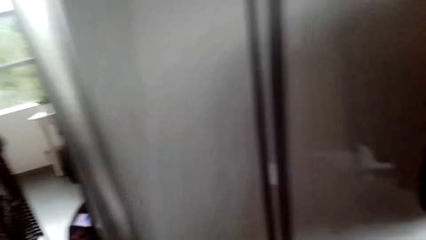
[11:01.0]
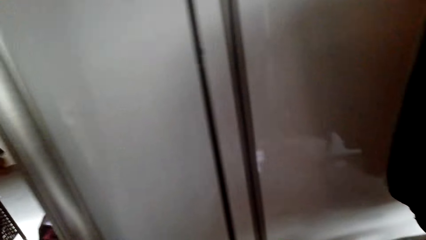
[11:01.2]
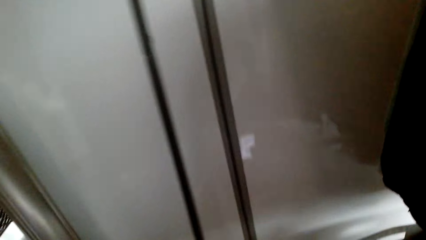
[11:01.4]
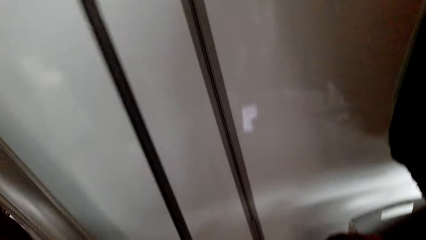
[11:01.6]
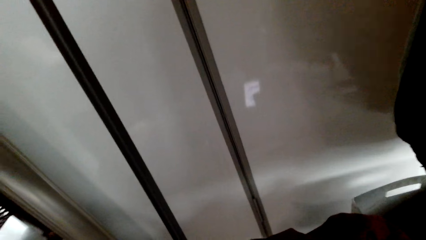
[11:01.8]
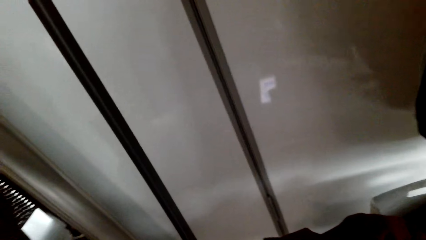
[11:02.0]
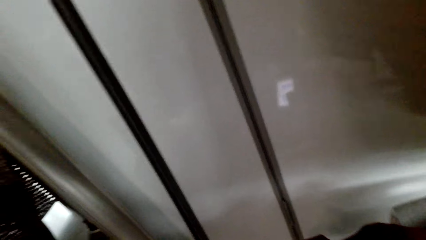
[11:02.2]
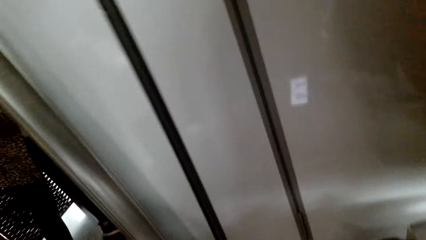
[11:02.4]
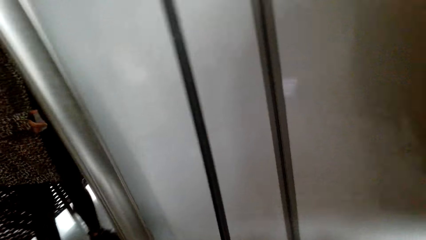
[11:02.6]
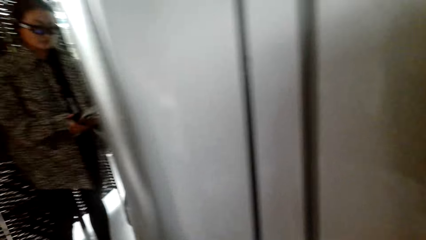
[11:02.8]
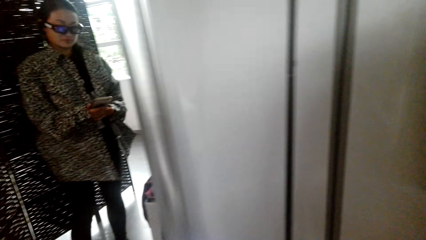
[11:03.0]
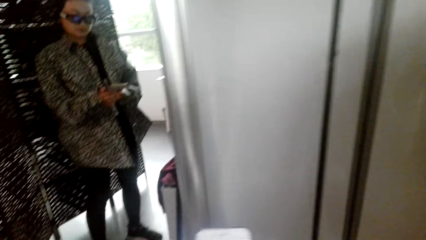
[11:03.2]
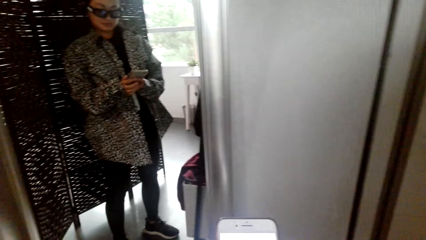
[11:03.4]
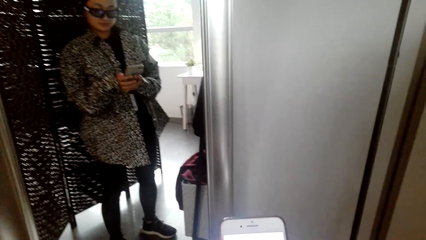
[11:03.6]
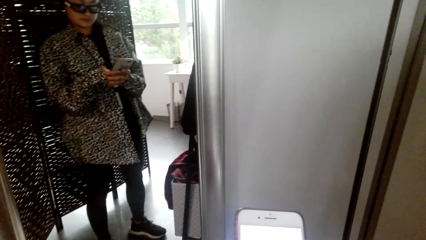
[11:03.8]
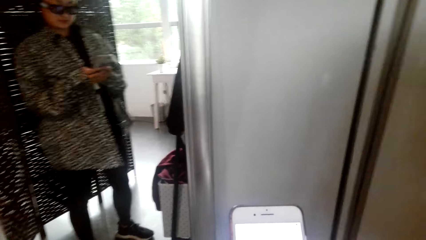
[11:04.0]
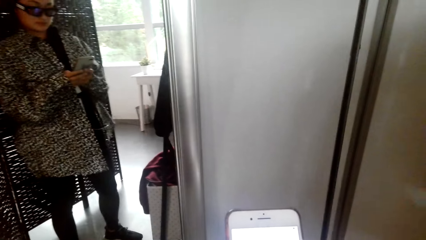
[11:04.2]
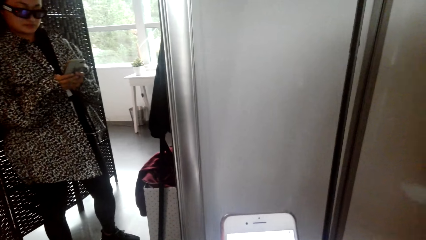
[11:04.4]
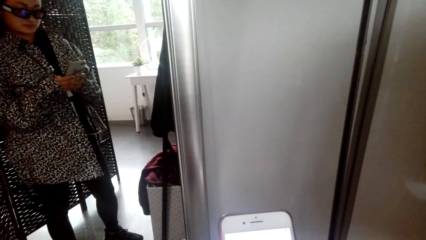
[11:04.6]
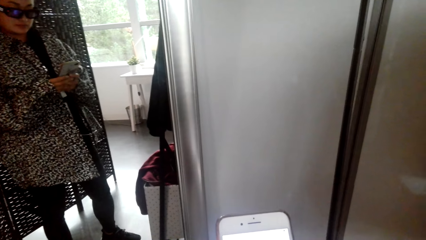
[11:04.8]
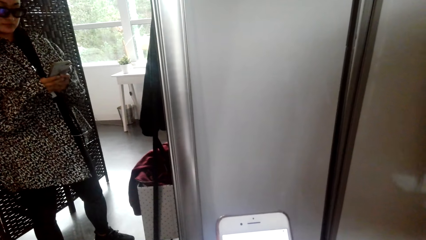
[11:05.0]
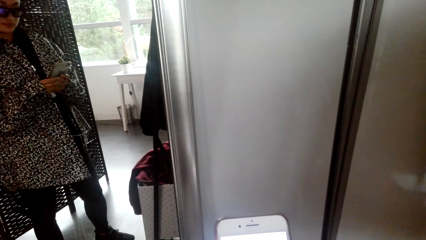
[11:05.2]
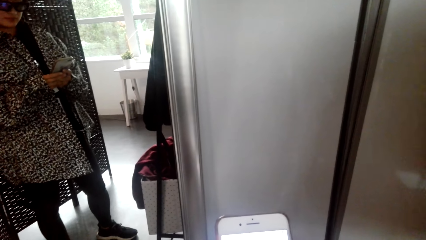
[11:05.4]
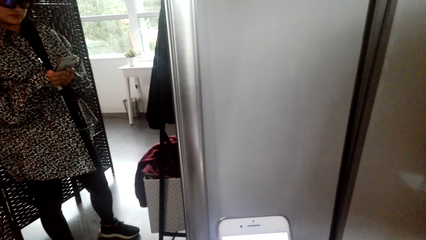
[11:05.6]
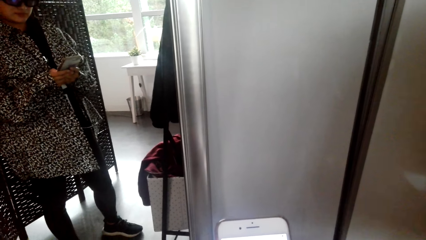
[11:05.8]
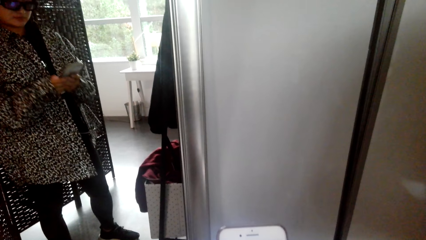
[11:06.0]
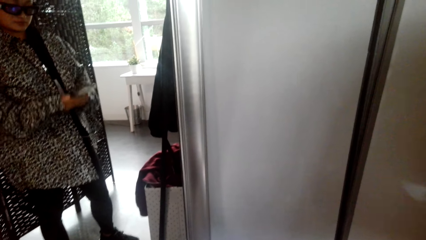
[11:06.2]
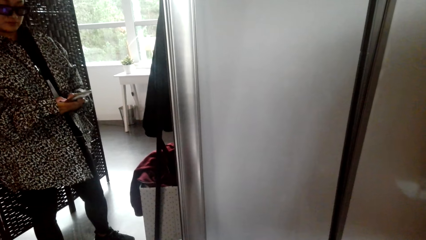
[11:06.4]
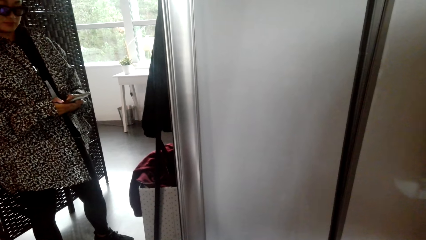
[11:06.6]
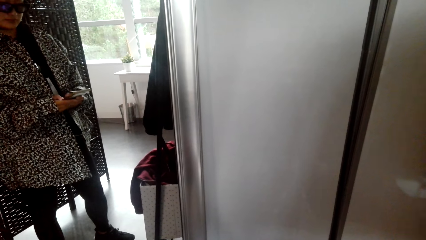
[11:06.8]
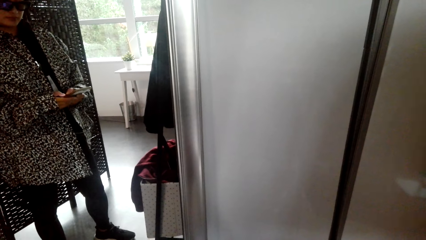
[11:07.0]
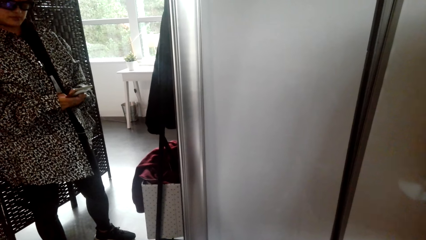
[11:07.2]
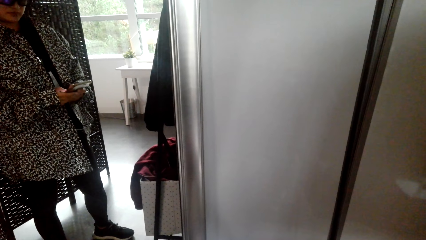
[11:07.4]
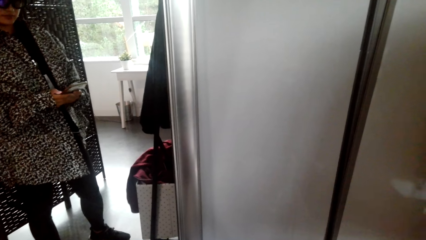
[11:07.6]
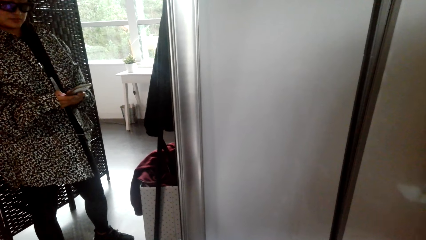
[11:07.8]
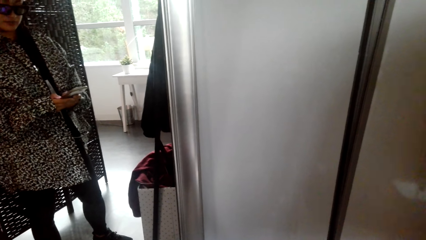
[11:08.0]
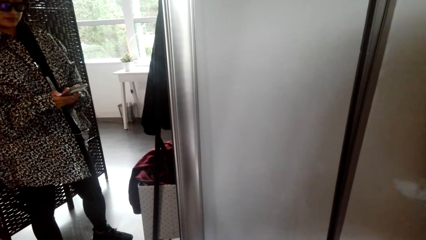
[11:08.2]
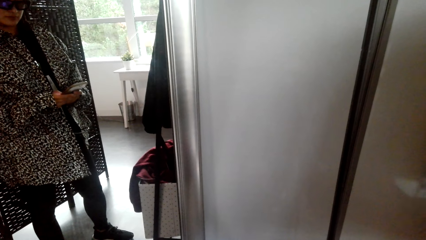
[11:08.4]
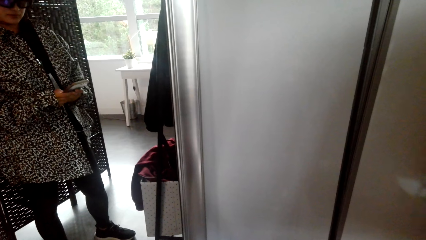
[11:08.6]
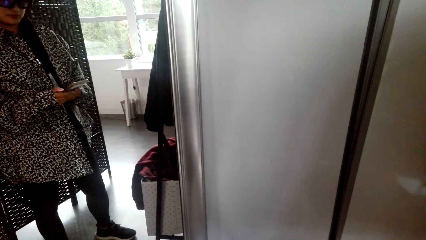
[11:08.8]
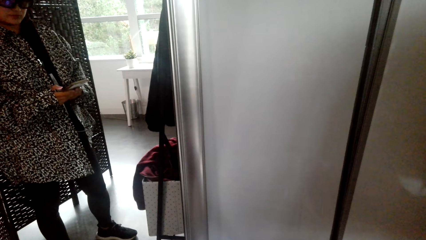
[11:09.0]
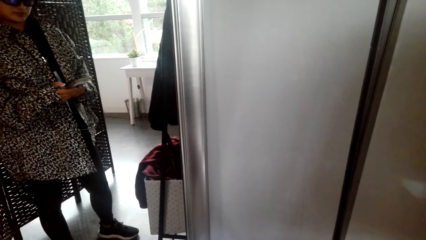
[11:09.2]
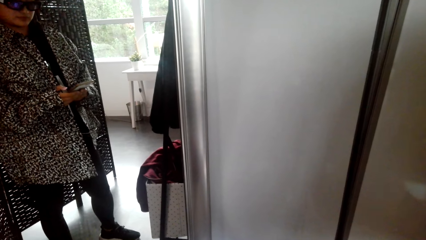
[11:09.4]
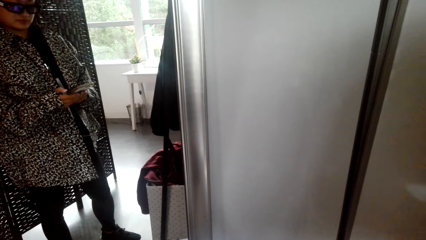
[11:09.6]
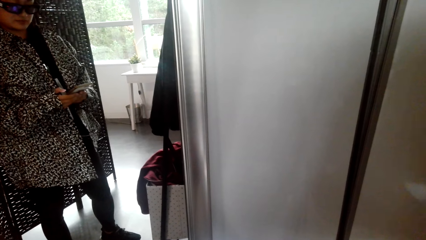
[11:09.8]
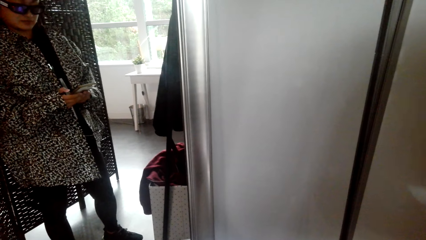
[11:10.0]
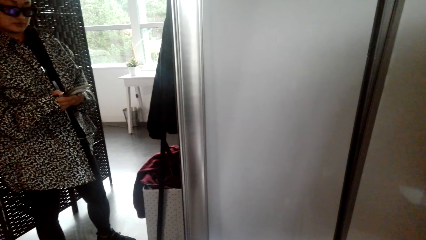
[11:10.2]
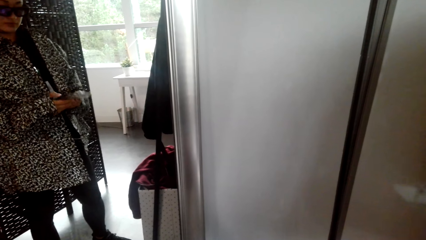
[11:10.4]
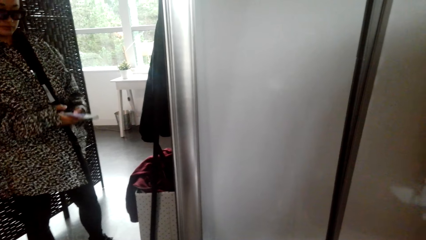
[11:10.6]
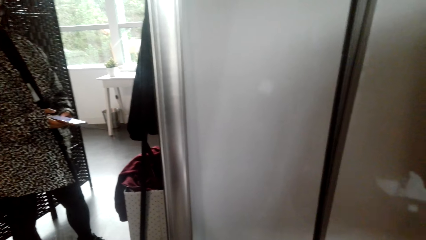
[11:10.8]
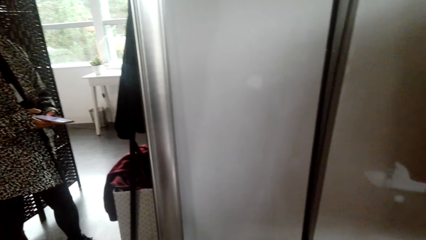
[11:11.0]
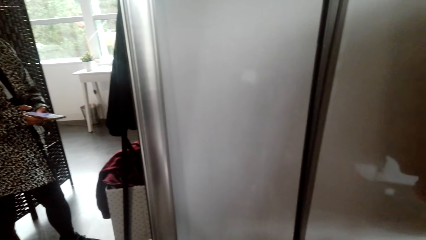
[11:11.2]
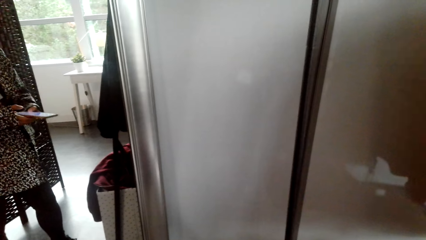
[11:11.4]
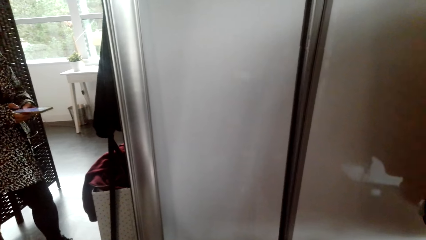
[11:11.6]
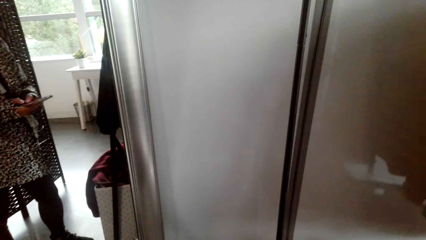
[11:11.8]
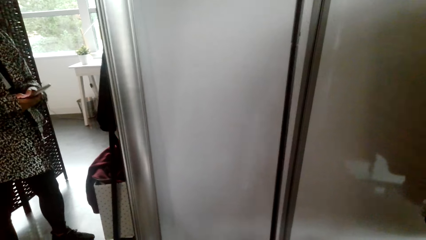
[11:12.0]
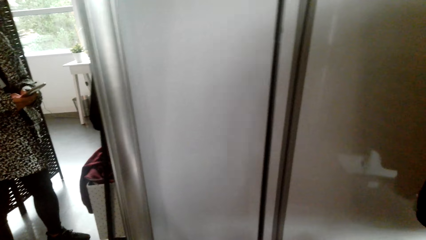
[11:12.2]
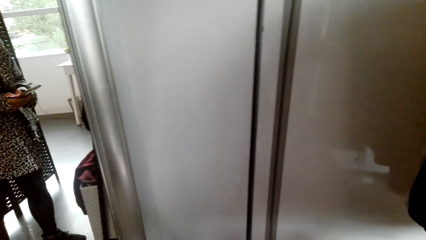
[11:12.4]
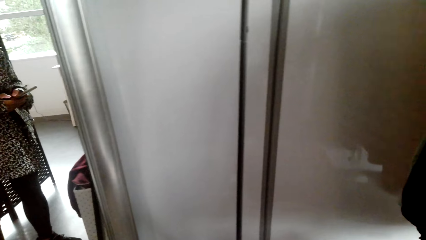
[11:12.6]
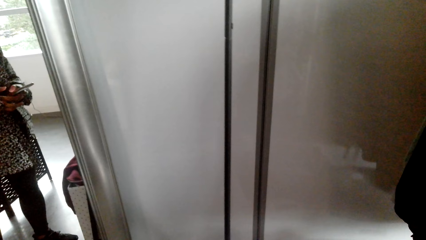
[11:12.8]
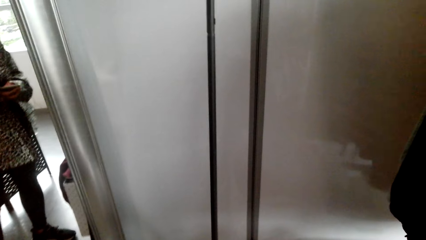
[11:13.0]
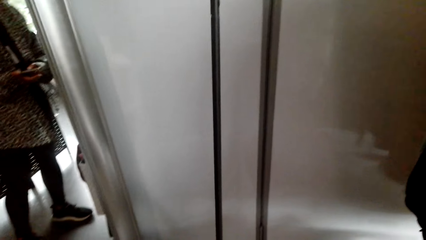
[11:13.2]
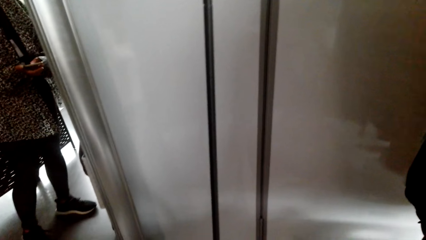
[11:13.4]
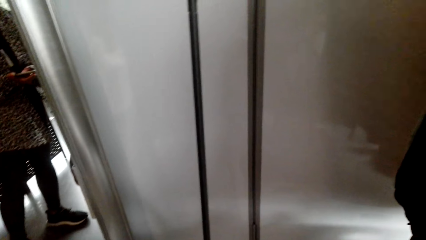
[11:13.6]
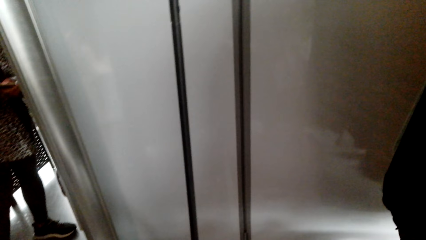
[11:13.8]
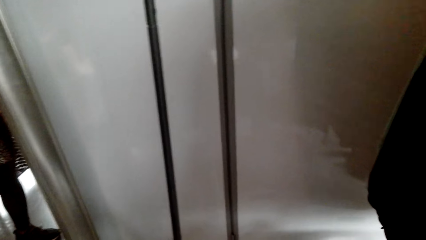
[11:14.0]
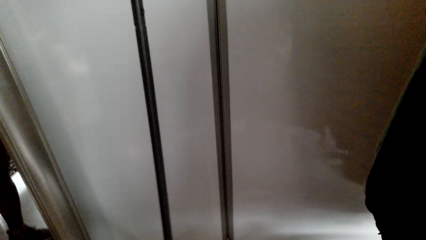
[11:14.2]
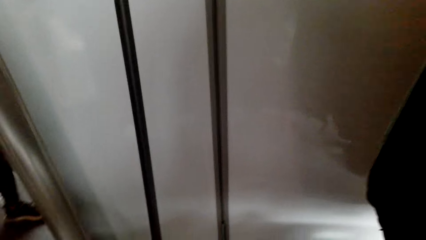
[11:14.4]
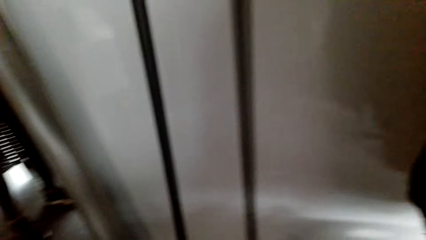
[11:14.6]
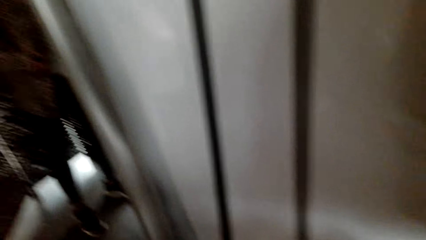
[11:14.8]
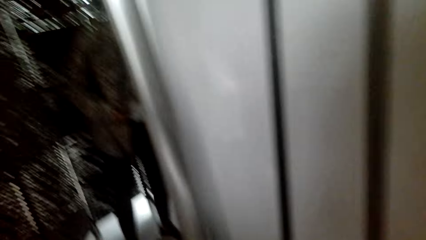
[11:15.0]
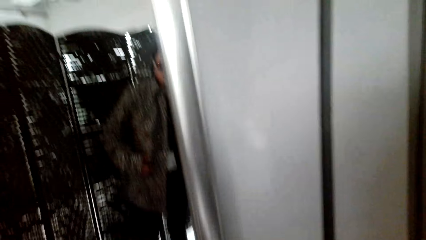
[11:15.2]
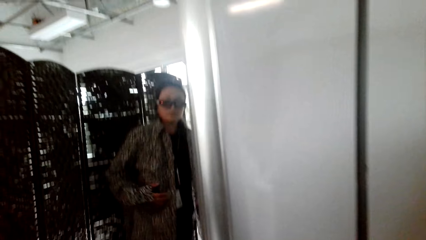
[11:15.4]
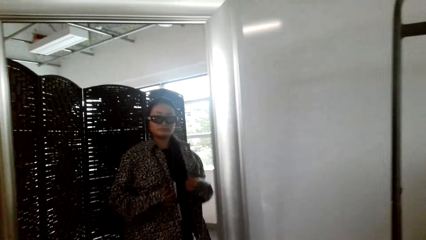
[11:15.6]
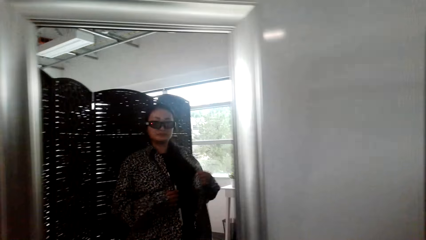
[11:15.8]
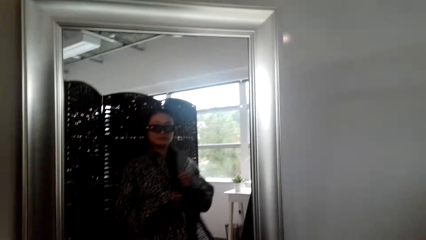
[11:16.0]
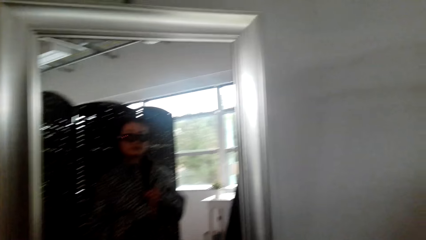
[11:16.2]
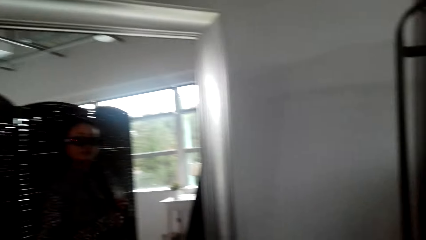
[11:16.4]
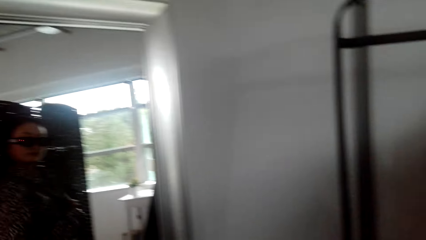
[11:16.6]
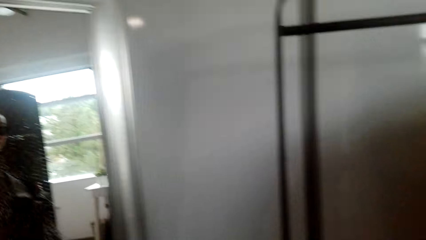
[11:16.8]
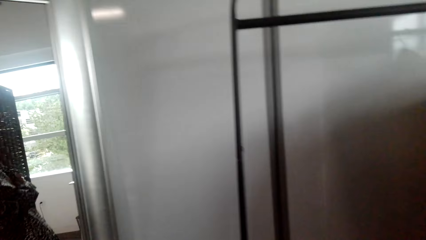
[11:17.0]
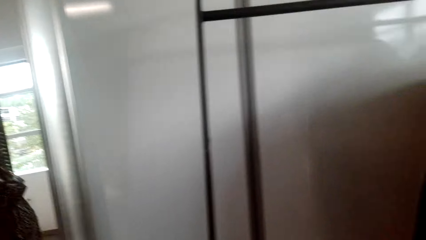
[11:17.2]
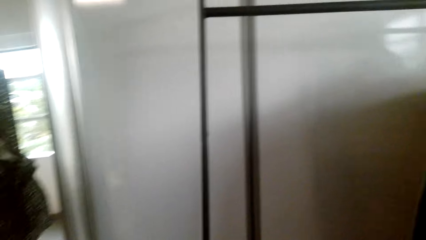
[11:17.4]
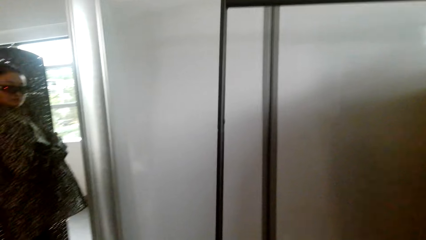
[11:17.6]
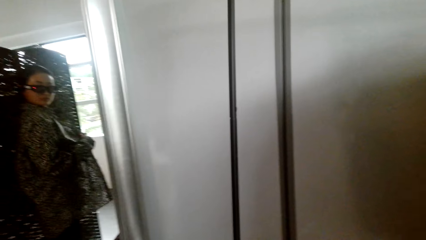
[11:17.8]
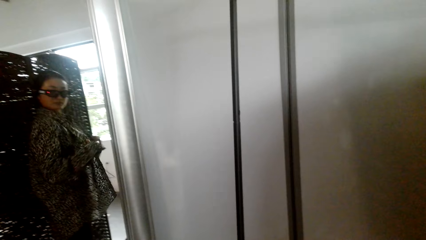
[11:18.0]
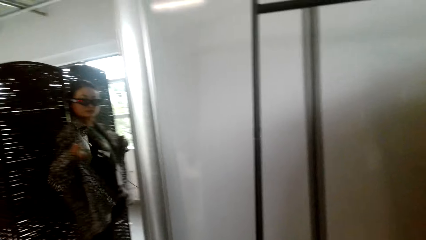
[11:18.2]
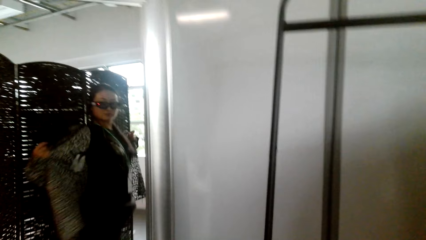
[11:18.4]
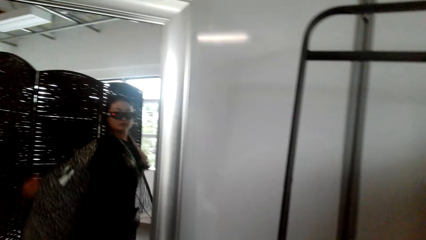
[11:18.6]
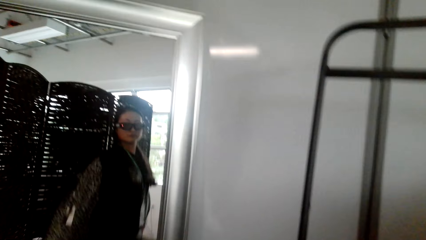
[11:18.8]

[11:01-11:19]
The camera wearer uses a phone. They look at themselves in the mirror.
